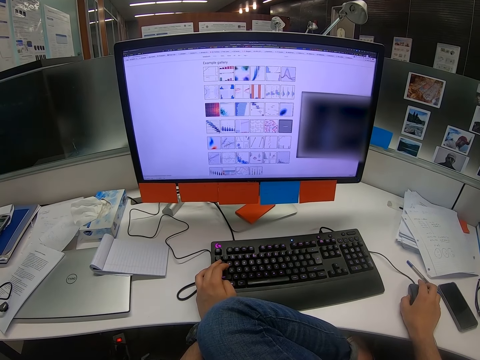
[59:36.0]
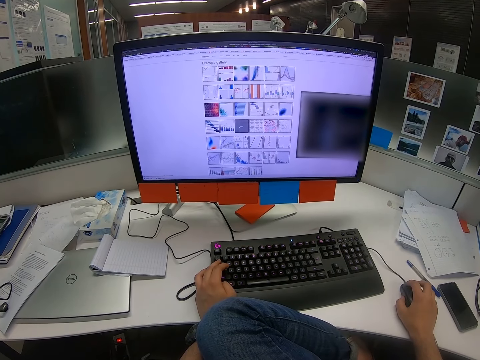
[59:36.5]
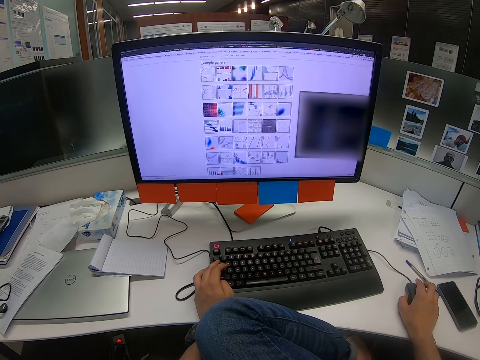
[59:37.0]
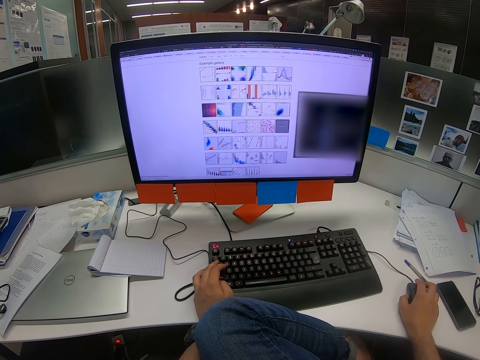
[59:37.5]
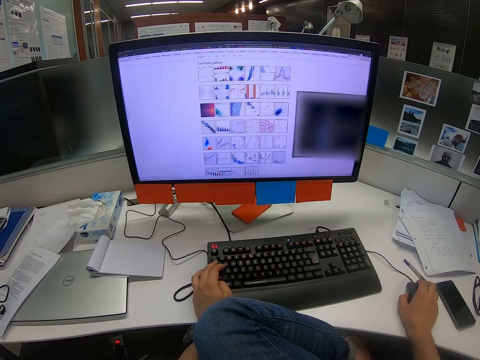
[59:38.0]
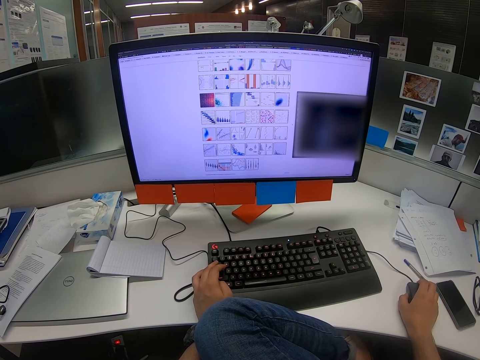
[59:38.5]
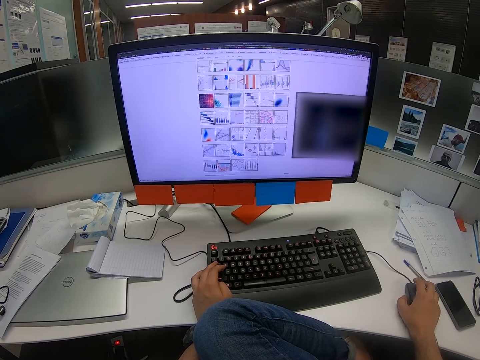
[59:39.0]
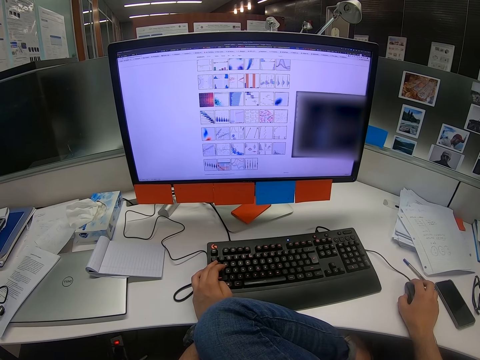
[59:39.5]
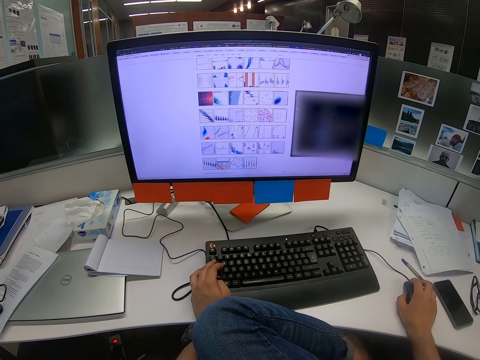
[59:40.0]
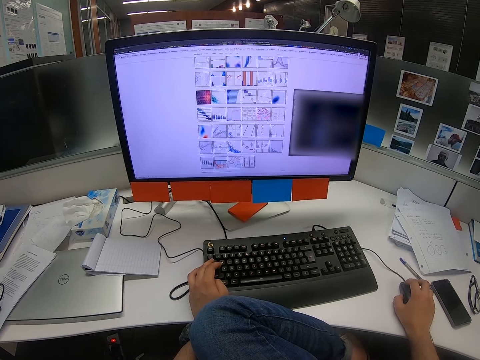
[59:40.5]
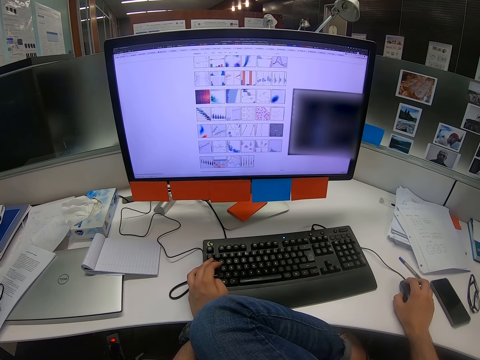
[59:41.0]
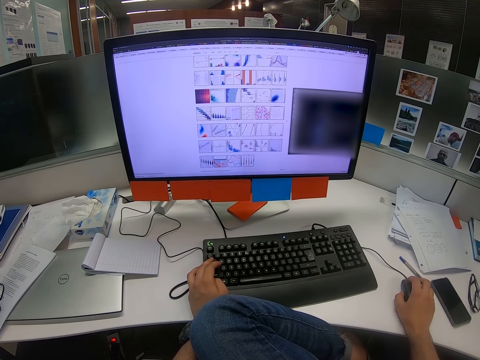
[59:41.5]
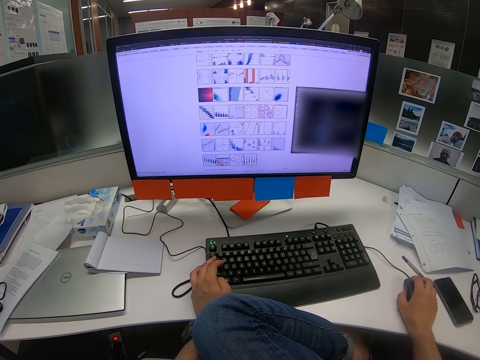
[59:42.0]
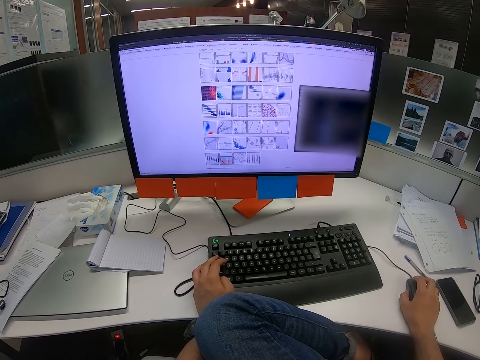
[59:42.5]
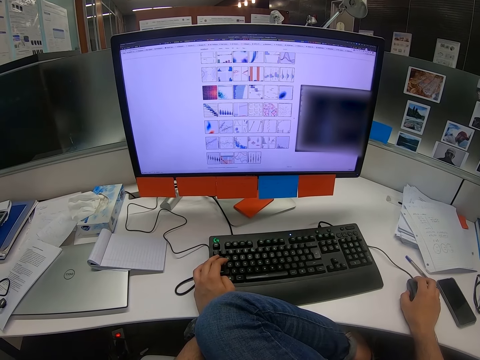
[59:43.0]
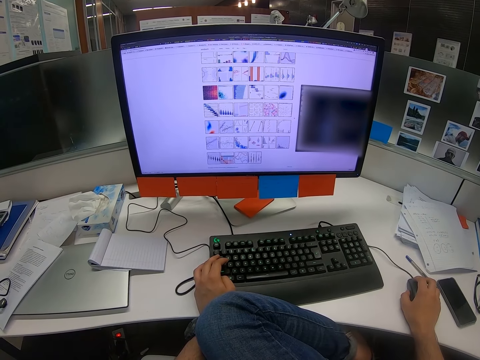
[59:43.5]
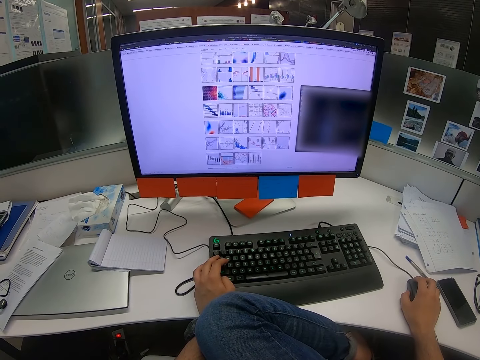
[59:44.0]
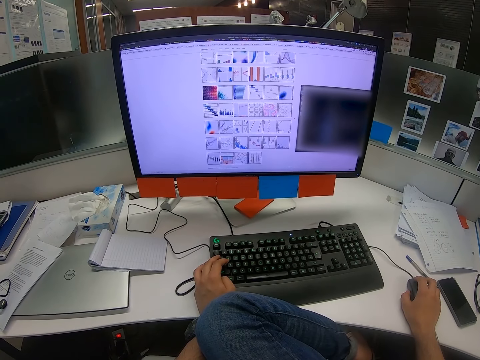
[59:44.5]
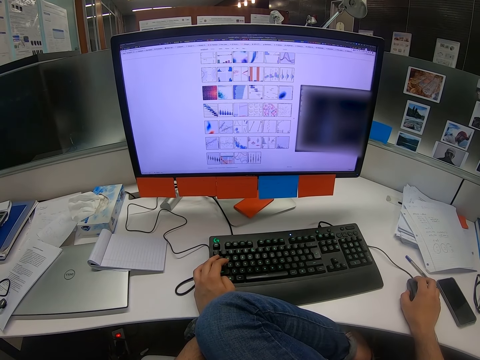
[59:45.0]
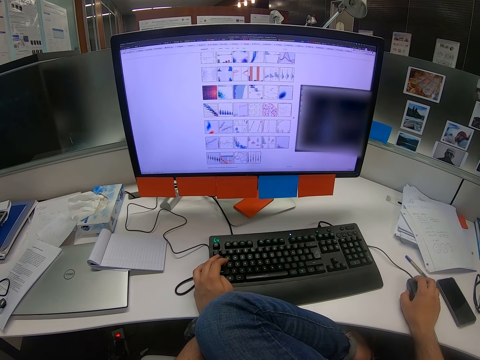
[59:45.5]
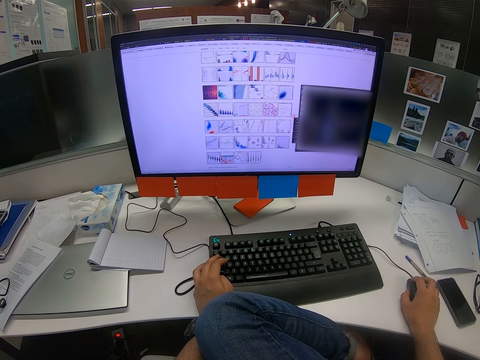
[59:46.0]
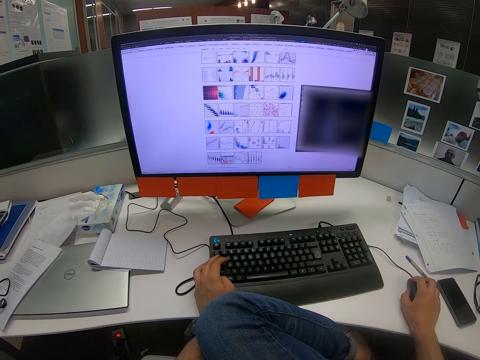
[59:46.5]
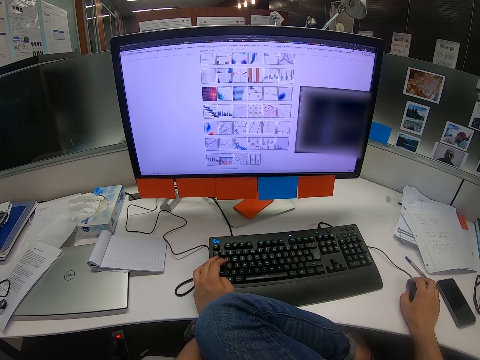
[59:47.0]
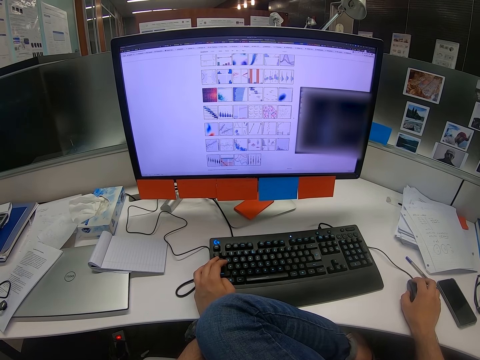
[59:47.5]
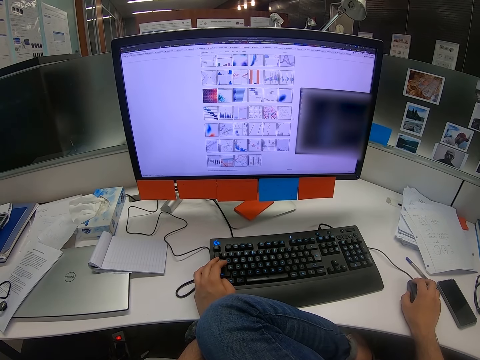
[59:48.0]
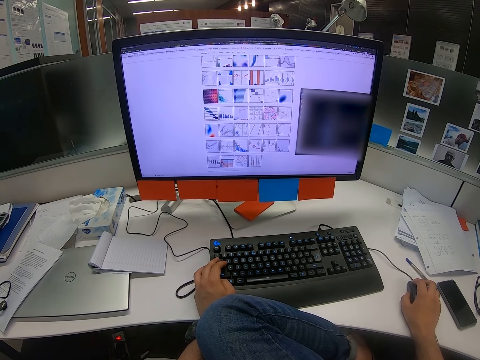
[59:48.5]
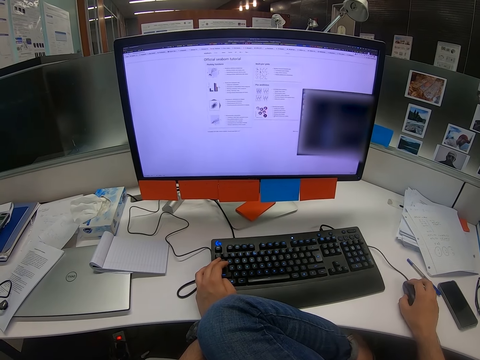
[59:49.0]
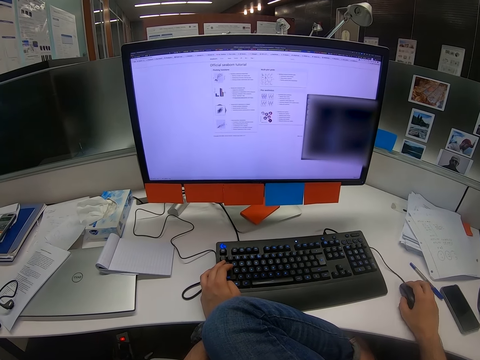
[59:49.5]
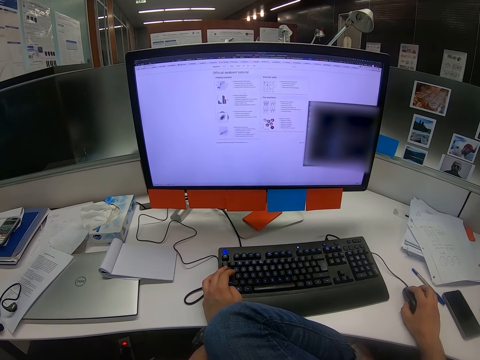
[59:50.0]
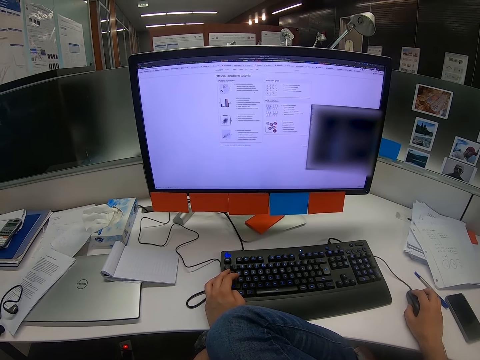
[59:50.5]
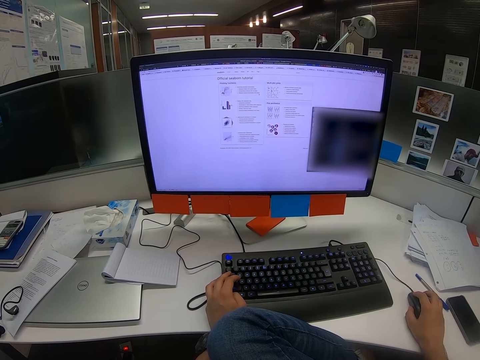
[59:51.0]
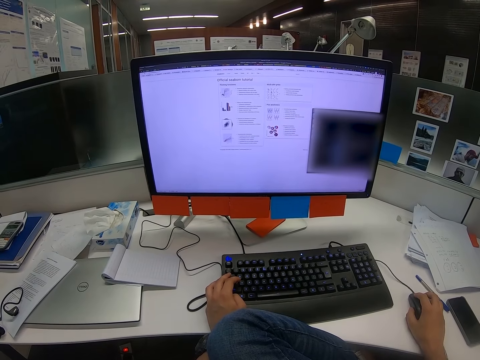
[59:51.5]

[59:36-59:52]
The camera wearer scrolls the computer with the computer mouse. They move through the pictures on the computer. They look on the computer screen. They click on the mouse. They scroll the computer with the mouse.

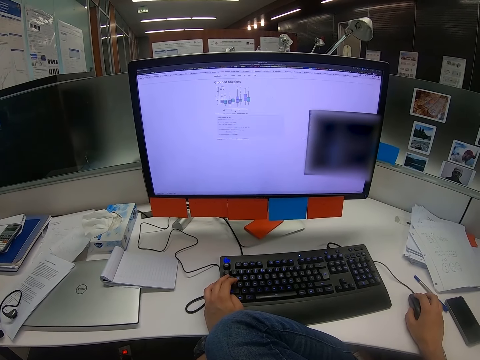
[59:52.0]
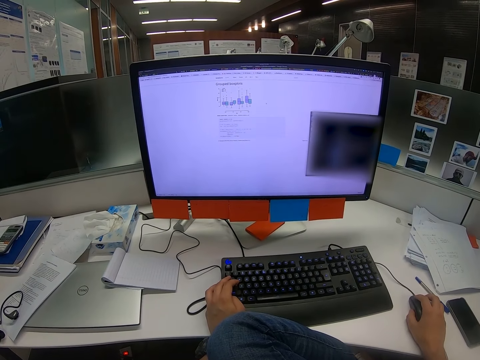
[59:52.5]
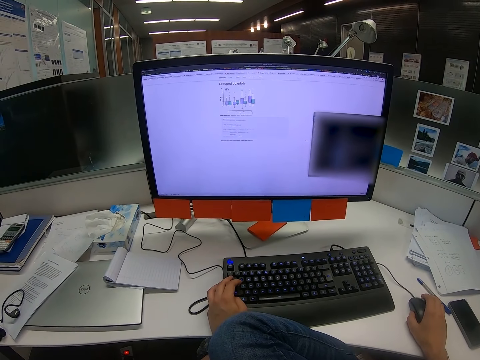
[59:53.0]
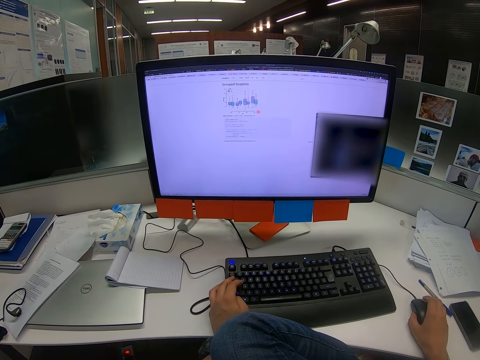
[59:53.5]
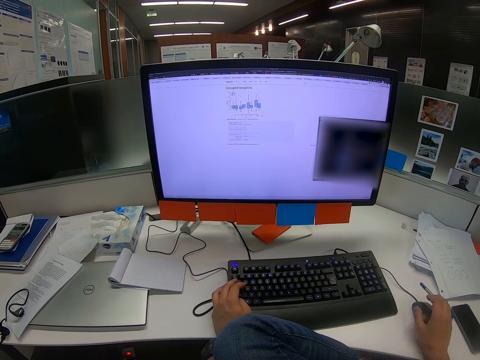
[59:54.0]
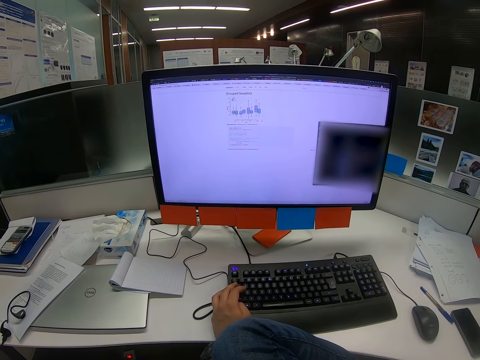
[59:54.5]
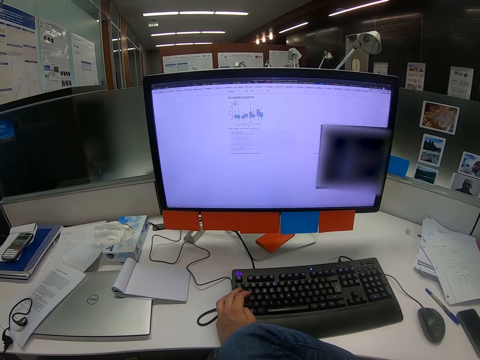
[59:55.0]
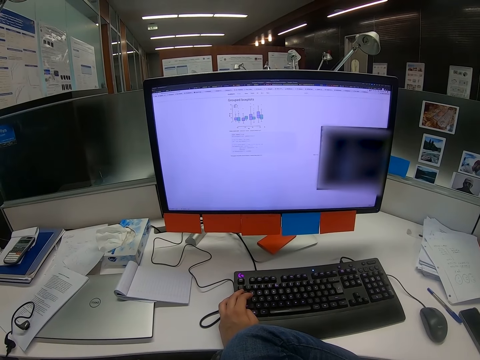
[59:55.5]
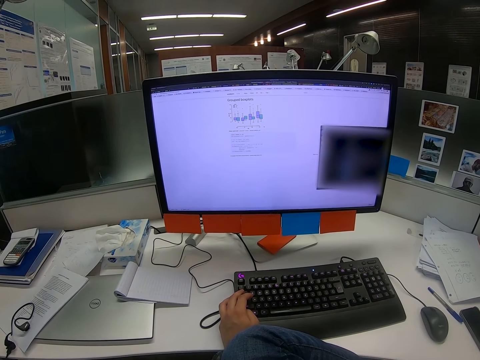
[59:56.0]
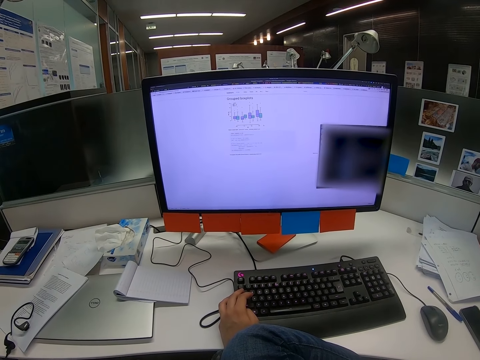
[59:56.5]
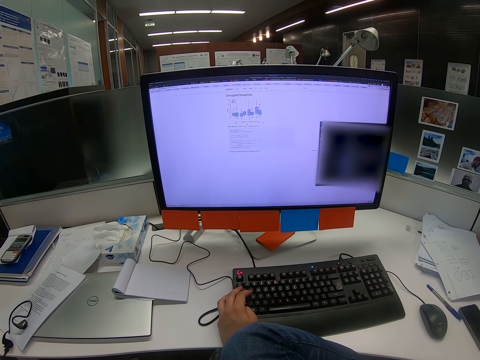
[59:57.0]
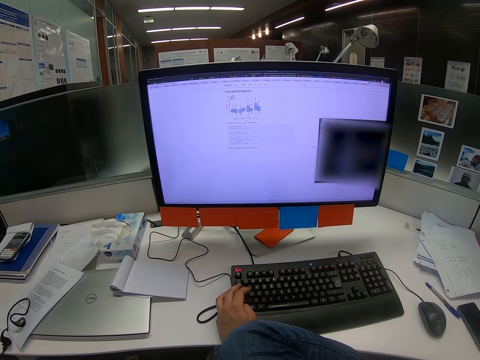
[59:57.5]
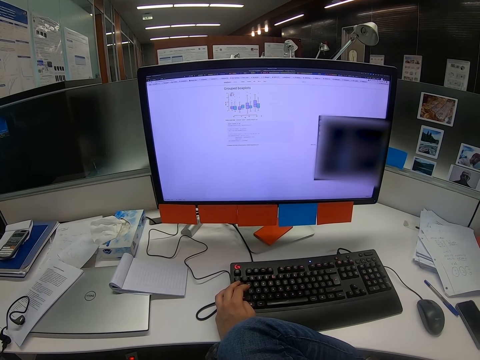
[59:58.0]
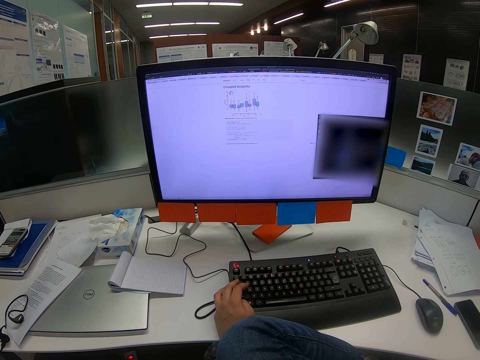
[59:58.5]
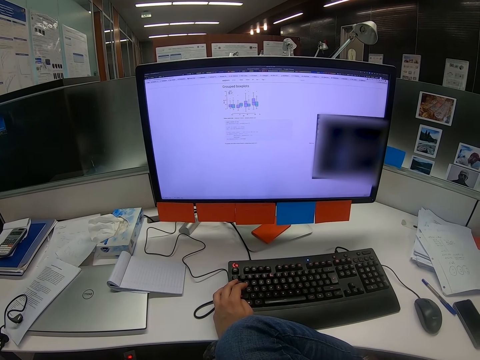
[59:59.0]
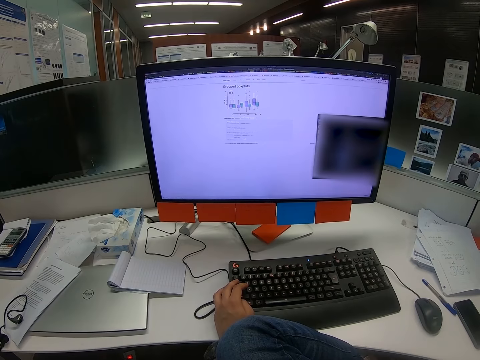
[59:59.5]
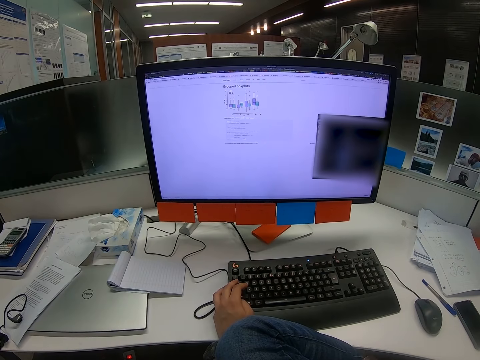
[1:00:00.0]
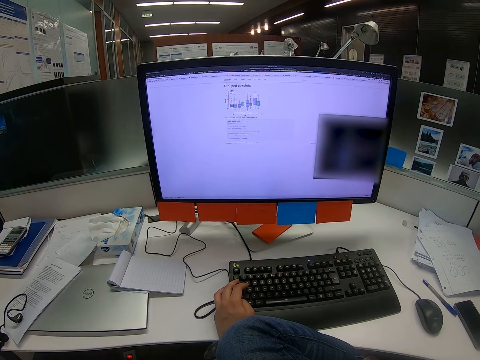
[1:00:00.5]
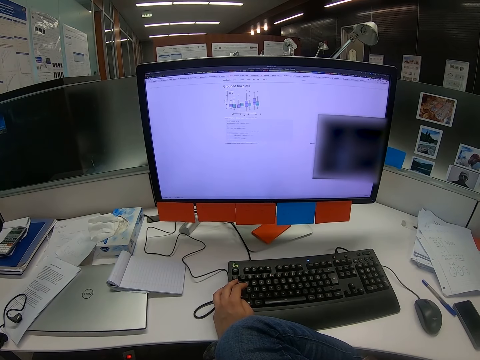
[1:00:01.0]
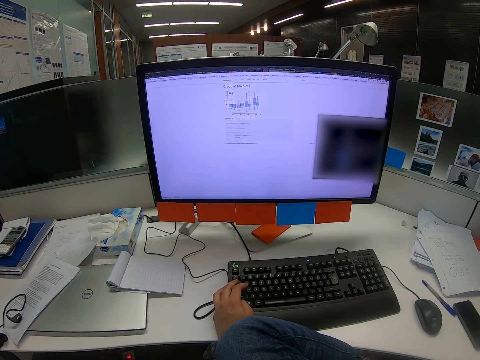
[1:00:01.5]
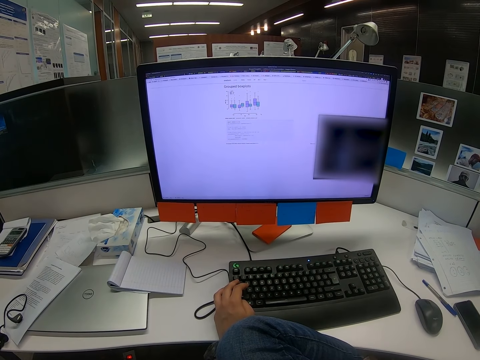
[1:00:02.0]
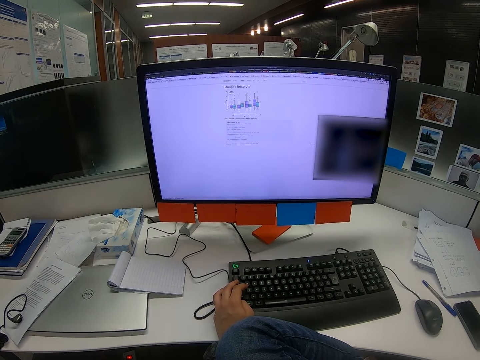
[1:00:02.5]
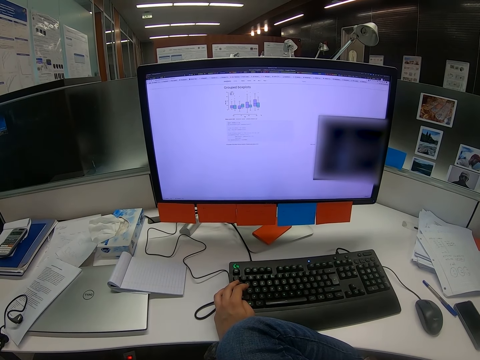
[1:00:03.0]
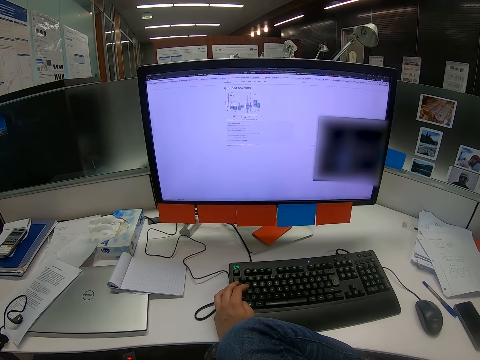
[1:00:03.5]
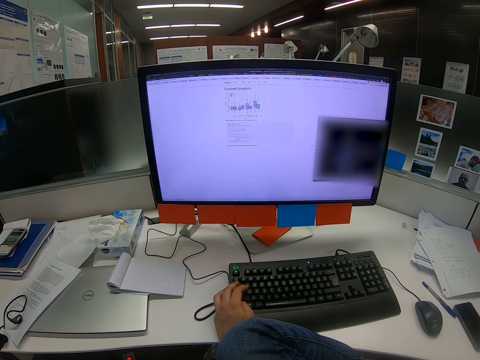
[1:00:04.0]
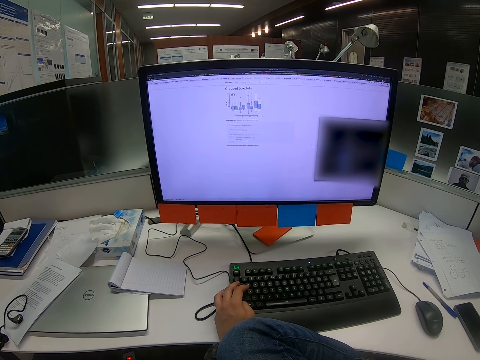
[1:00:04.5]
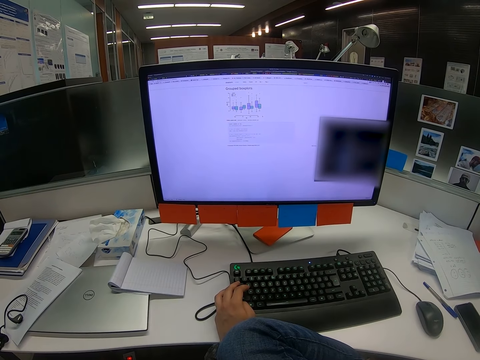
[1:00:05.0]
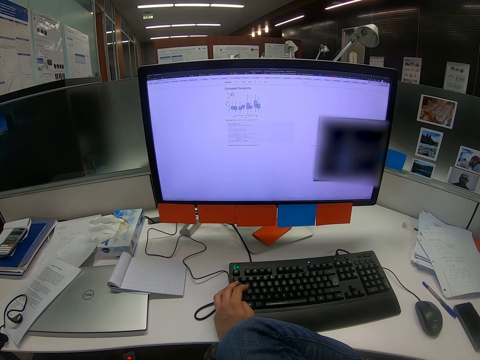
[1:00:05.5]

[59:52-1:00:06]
The camera wearer clicks tabs on the computer. They raise a hand. They move the right hand across. They look on the computer screen.
